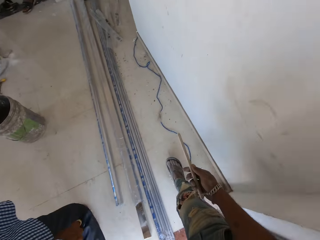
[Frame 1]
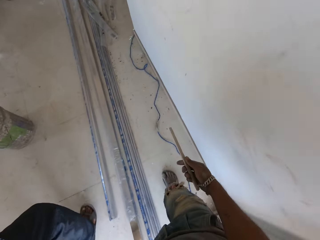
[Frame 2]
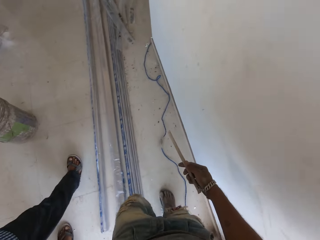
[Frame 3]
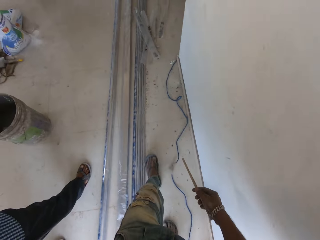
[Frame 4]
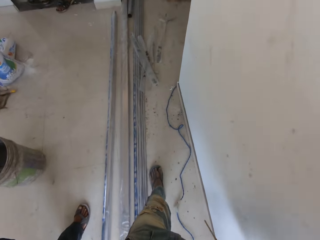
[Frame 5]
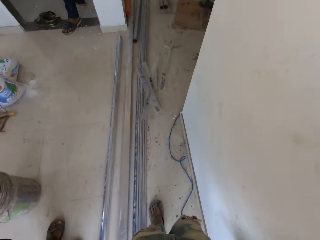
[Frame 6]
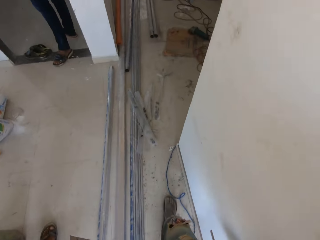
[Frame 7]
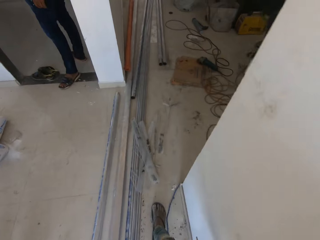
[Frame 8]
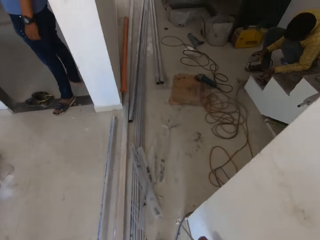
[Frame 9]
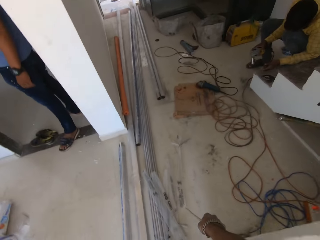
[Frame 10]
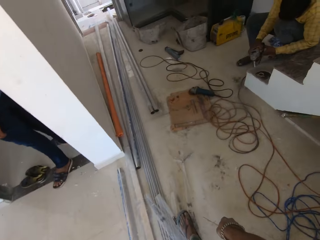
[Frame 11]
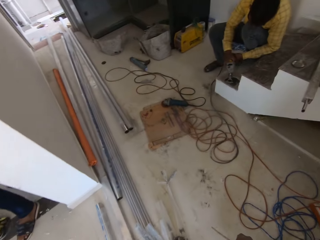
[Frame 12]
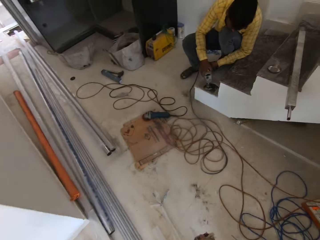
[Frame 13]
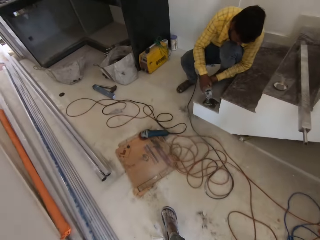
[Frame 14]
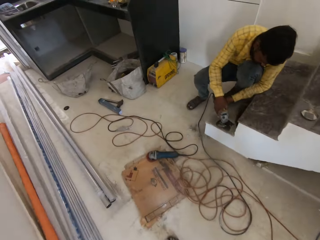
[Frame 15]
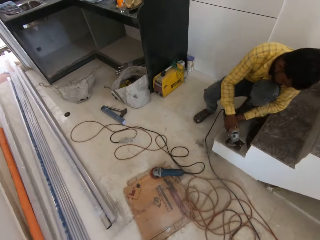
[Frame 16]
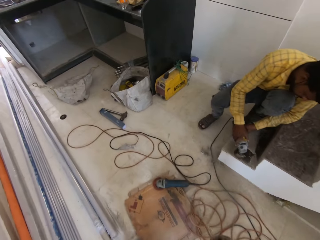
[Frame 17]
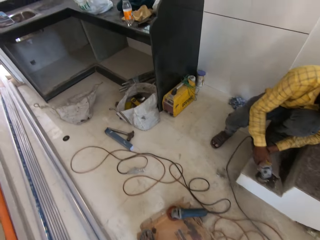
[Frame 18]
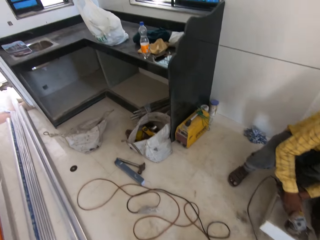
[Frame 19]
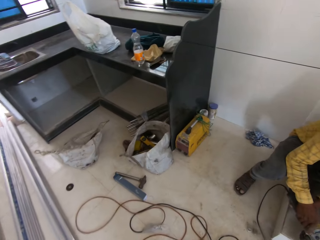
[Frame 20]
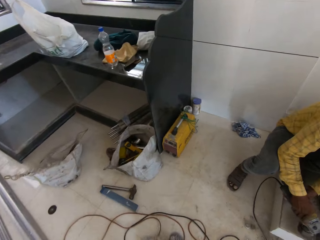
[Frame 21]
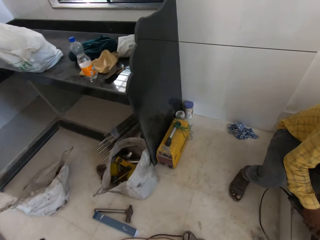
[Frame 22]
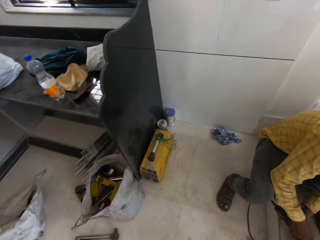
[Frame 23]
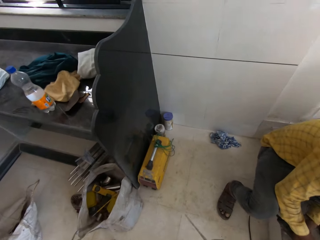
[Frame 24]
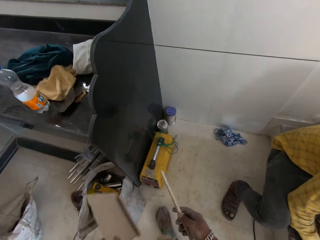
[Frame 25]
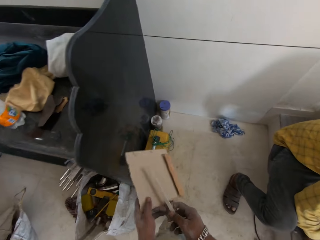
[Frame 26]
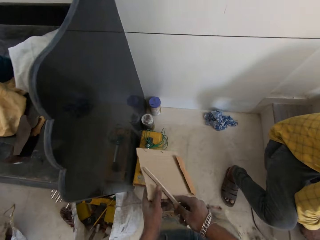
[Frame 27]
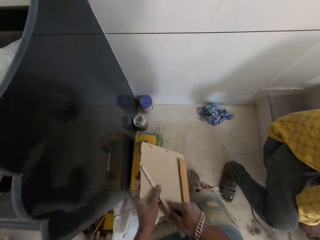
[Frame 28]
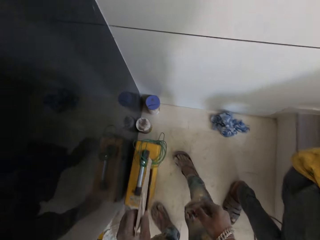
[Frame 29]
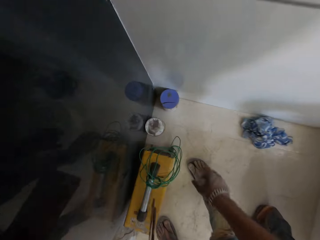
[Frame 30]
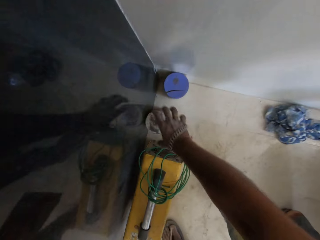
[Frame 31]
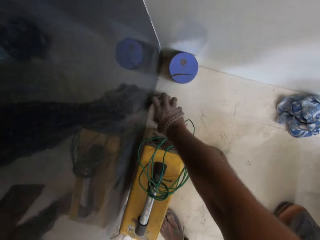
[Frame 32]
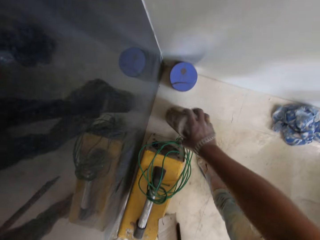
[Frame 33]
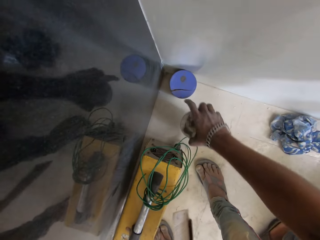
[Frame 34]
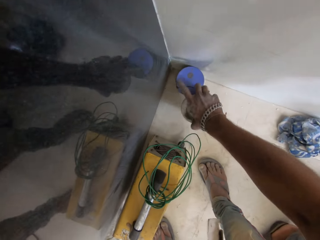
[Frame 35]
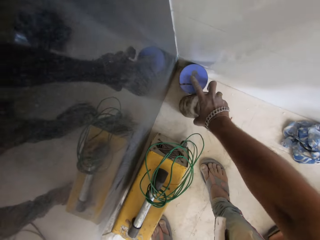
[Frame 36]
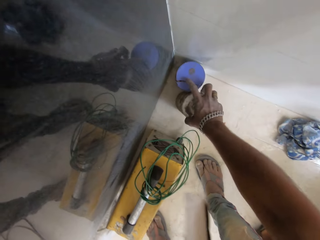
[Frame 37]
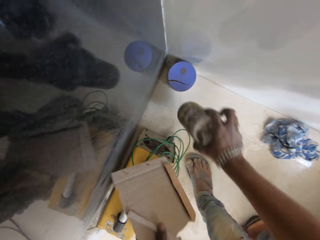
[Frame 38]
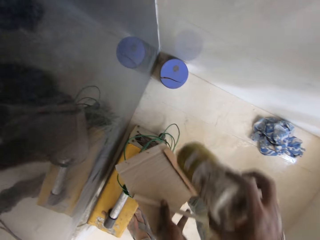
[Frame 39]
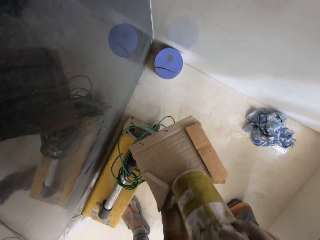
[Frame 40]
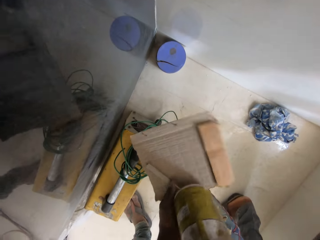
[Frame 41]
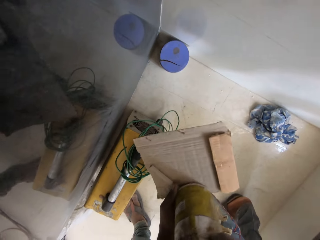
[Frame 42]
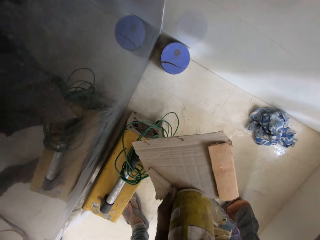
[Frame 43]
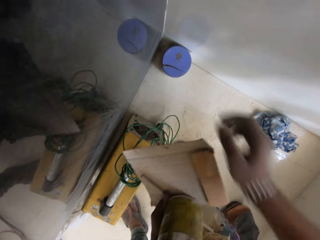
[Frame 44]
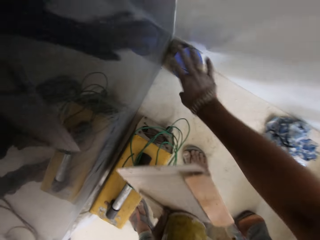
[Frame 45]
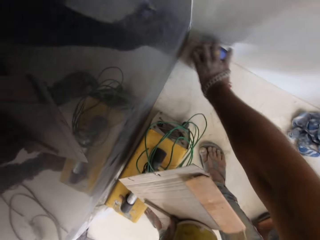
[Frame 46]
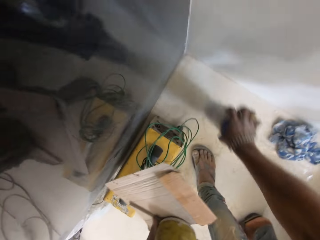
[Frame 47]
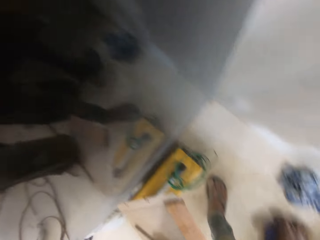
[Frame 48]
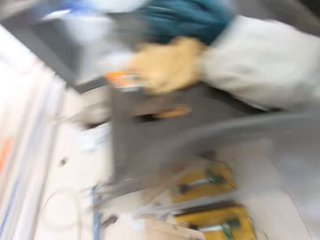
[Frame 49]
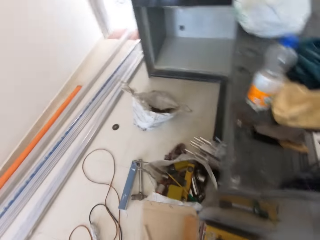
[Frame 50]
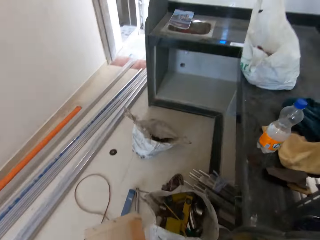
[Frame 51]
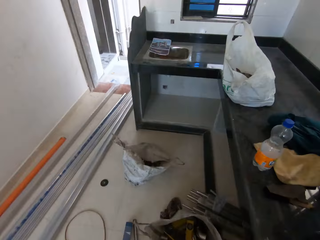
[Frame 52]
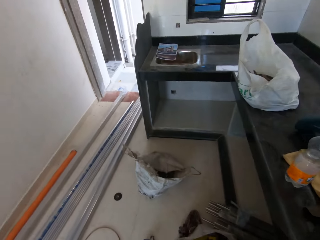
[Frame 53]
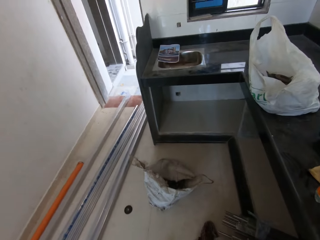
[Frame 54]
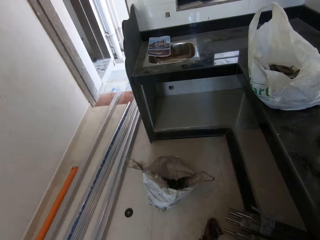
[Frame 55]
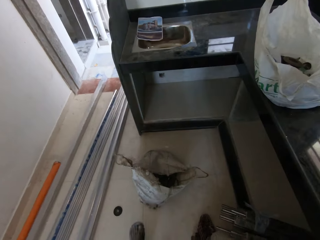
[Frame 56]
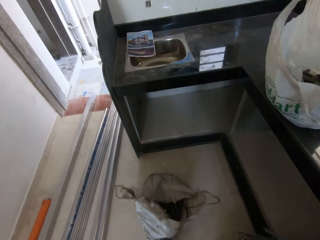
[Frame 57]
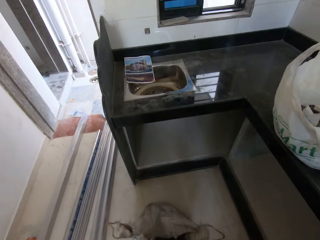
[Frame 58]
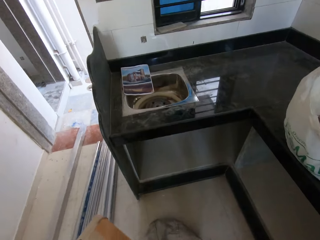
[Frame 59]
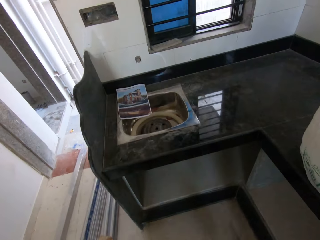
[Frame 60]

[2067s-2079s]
The camera wearer passes the piece of metal from his right hand to his left hand. He picks up a plastic of glue from the ground with his right hand. He touches a plastic of gum on the ground with his right hand. He passes the plastic of glue from his right hand to his left hand. He picks up the plastic of gum from the ground with his right hand. He walks in the house.

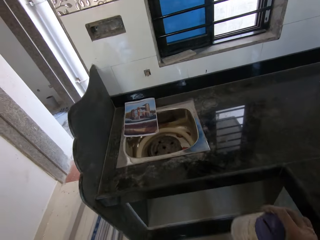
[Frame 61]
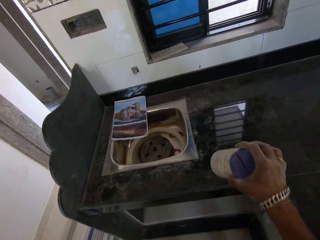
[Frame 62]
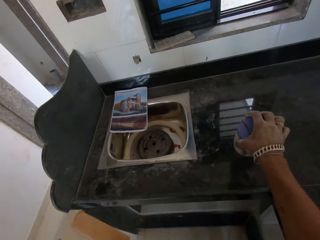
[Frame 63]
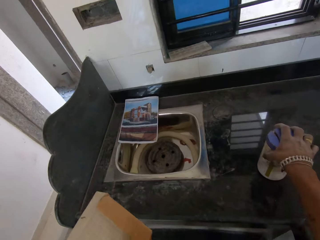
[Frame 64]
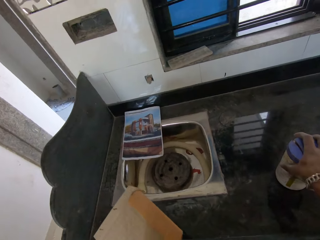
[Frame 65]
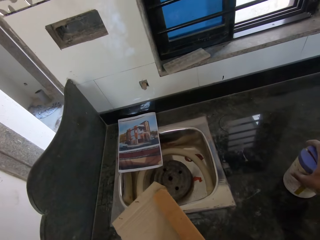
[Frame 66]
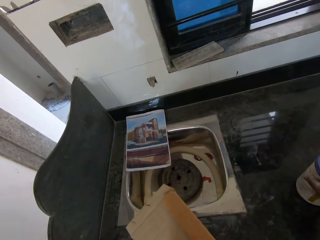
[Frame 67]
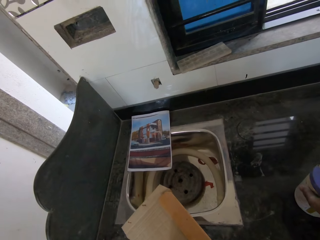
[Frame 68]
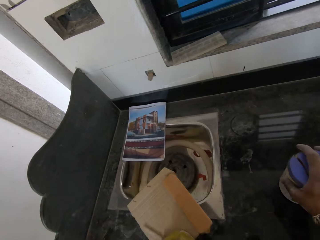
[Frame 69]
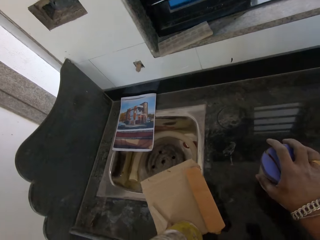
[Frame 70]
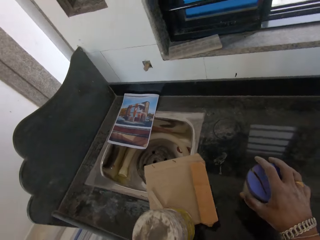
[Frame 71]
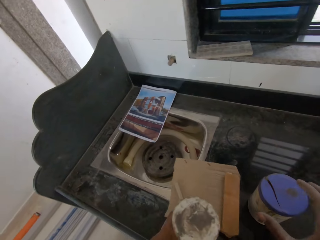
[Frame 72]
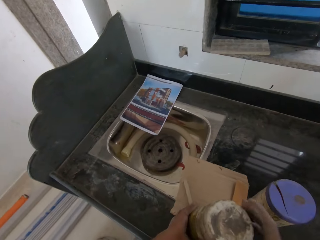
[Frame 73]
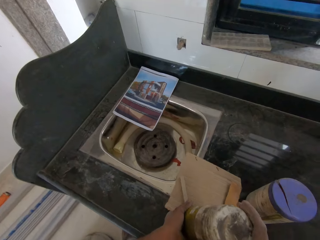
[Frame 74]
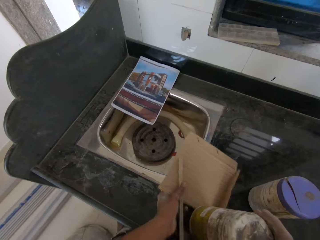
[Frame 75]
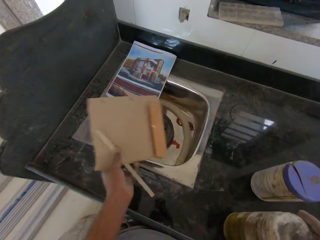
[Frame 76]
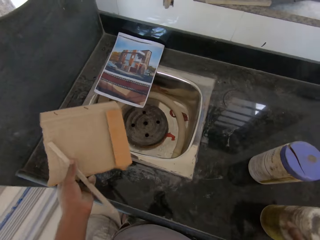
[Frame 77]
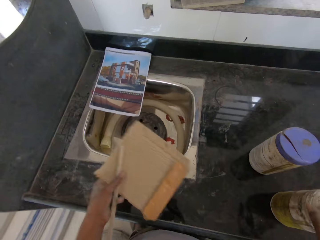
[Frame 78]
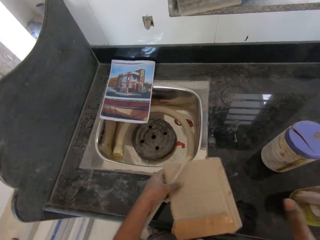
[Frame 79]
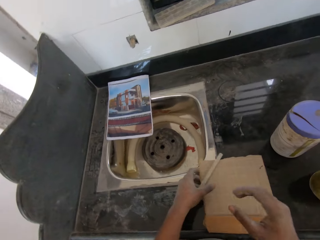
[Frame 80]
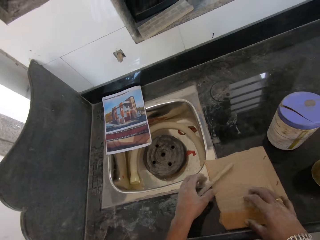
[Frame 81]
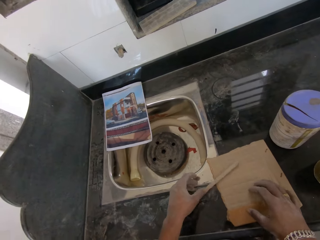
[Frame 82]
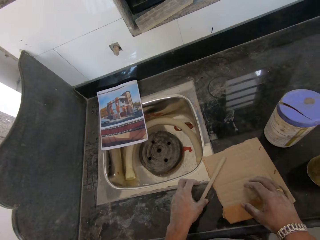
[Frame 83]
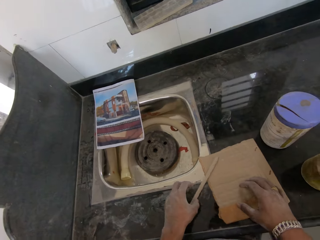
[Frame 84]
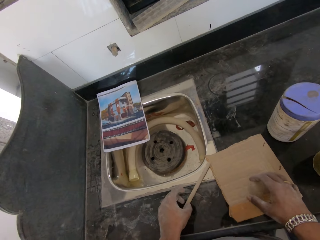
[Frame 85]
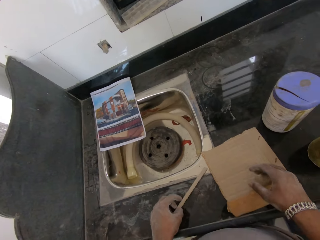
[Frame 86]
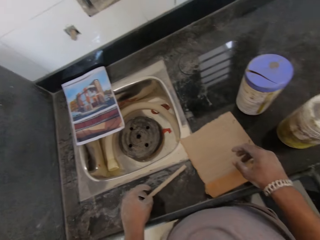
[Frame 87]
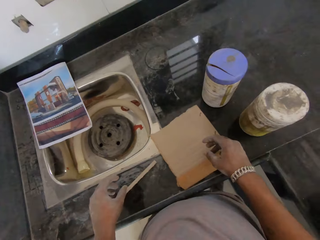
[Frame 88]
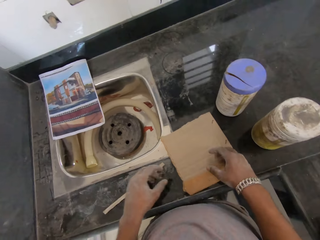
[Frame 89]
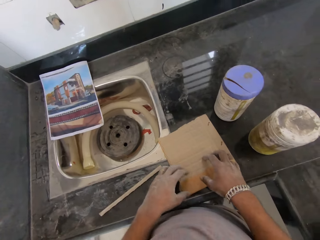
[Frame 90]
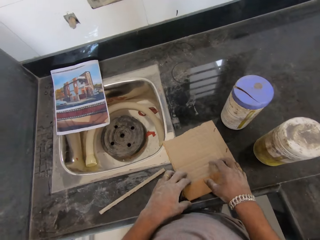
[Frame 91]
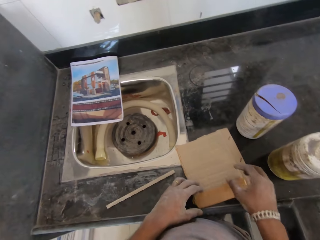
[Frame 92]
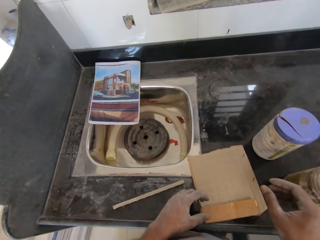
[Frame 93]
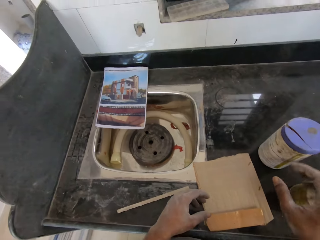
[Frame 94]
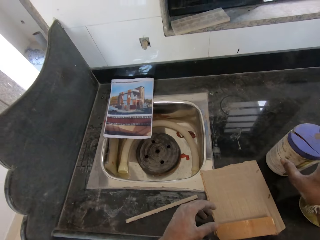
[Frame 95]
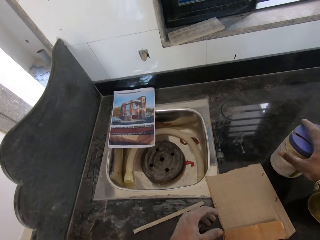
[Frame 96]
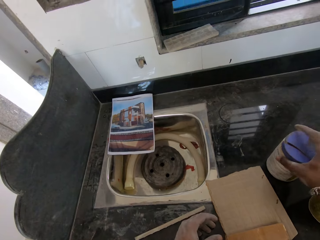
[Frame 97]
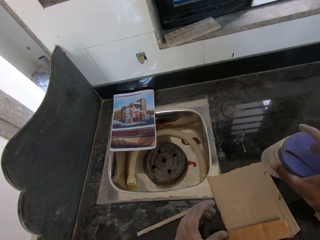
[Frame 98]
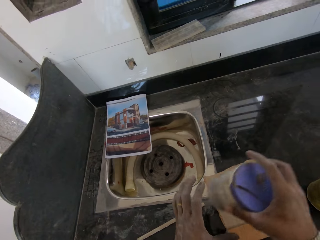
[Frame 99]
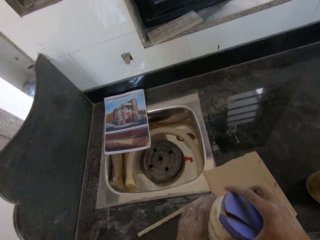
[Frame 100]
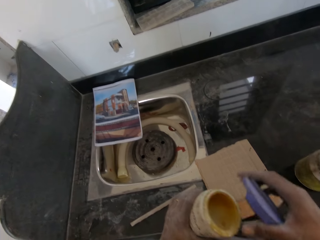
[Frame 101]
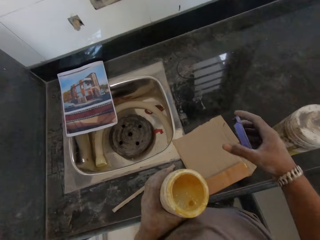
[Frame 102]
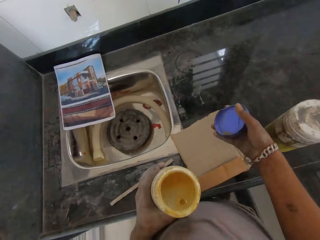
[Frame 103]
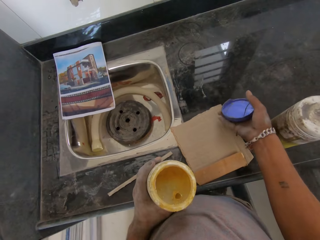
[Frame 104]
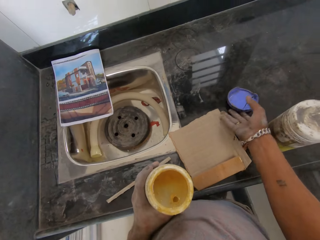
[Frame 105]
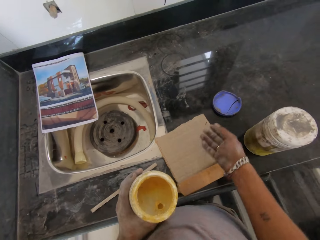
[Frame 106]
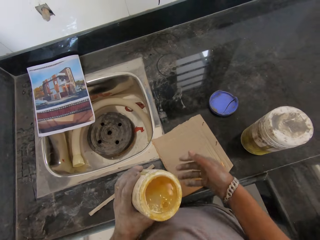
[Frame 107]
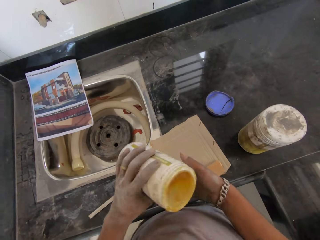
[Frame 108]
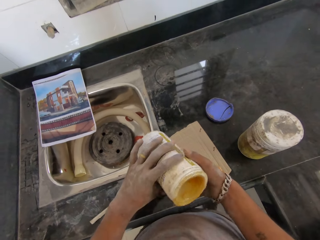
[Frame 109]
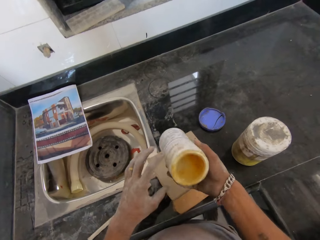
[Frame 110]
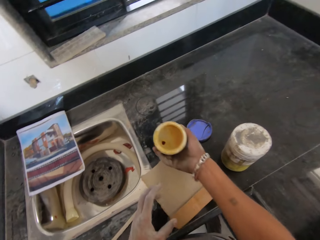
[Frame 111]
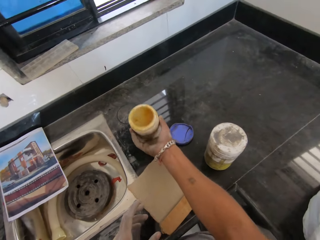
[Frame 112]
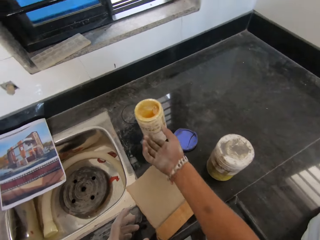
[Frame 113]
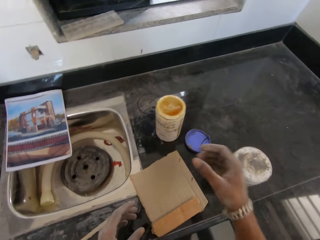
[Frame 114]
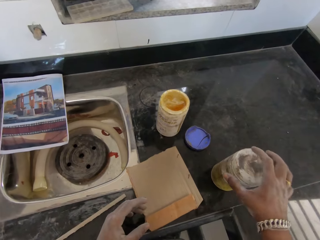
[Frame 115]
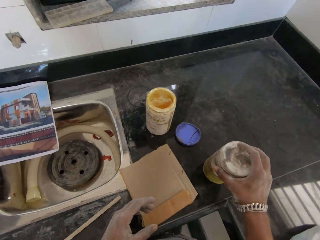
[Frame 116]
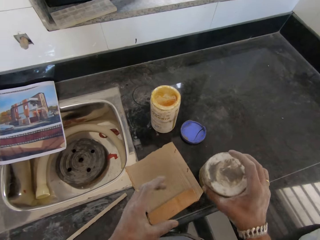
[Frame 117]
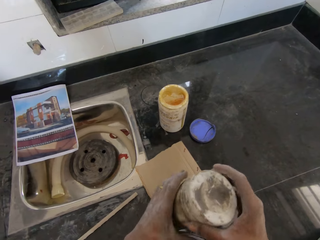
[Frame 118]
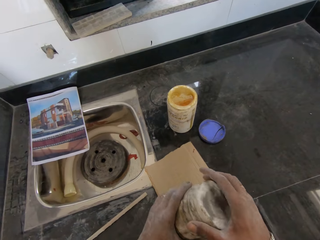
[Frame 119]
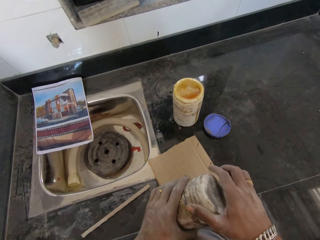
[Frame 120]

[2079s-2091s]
The camera wearer drops the plastic of gum on the countertop with his right hand. He passes the plastic of glue from his left hand to his right hand. He drops the plastic of gum on the countertop with his right hand. He places the folded carton and the piece of metal or stick in his left hand on the countertop. He picks up the plastic of gum from the countertop with his right hand. He holds the container. He passes the plastic of gum from his right hand to his left hand. He opens the cover of the plastic of gum with his right hand. He drops the cover of the plastic of gum on the countertop with his right hand. He passes the plastic of gum from his left hand to his right hand. He drops the gum on the countertop with his right hand. He picks up the plastic of glue from the countertop with his right hand. He passes the plastic of glue from his right hand to his left hand. He opens the cover of the plastic of glue in his left hand with his right hand.
